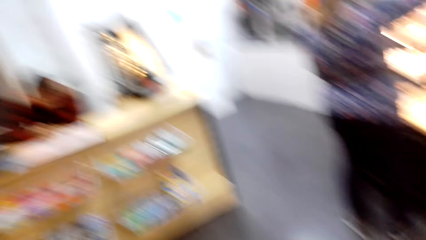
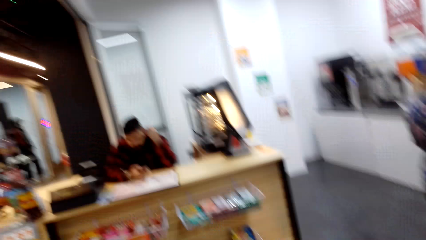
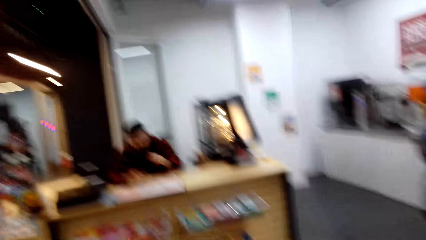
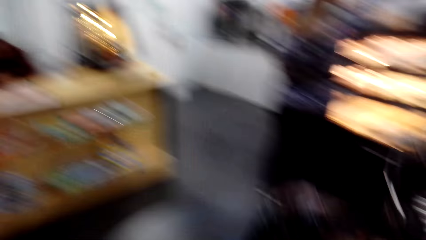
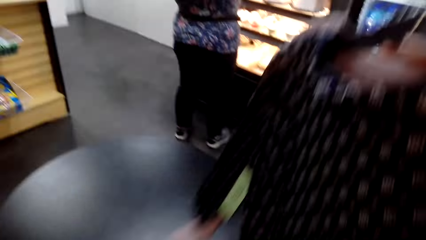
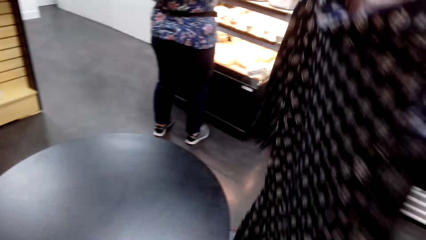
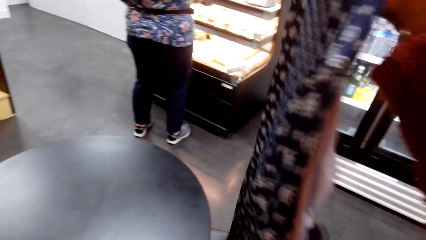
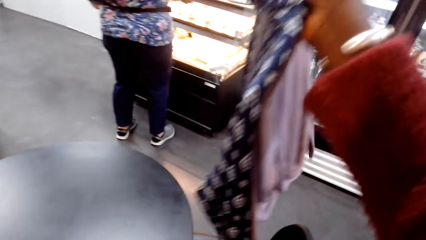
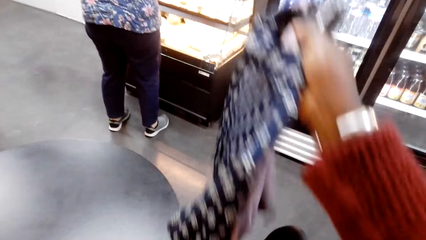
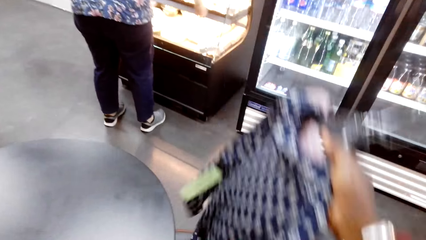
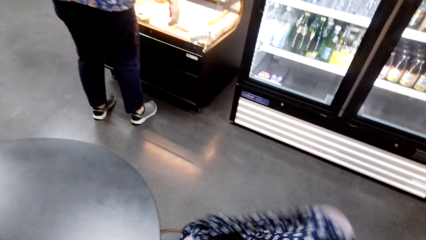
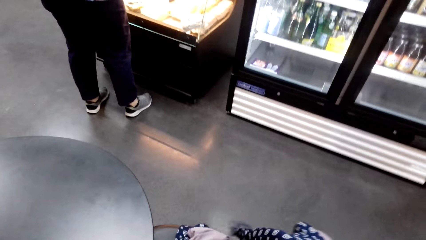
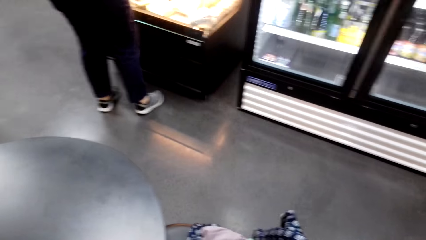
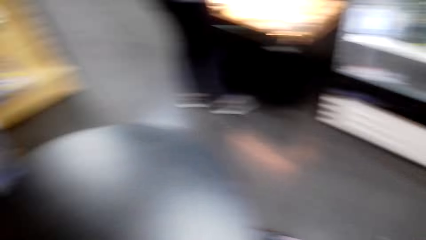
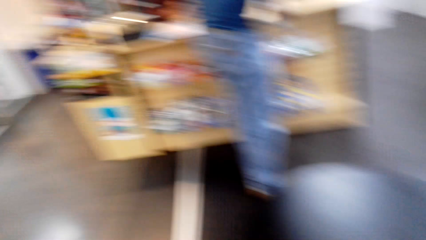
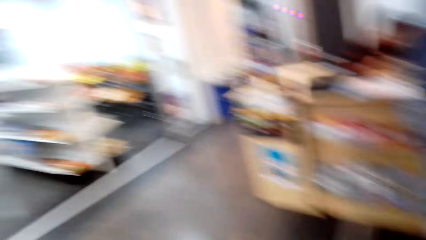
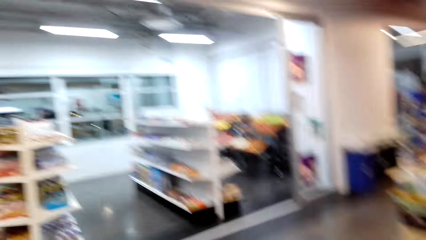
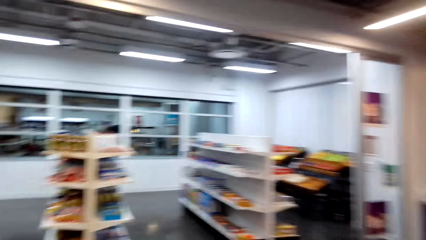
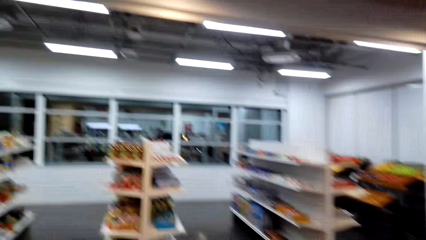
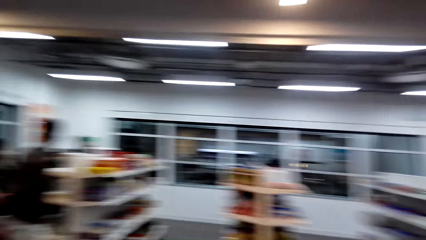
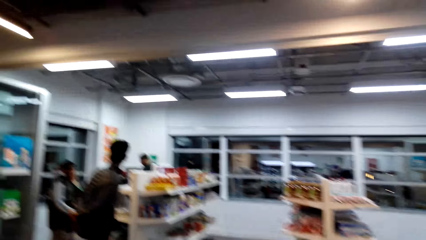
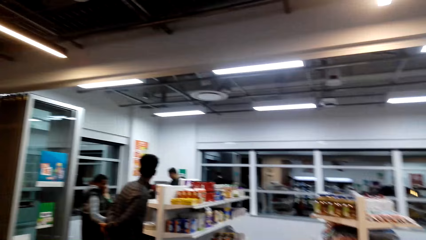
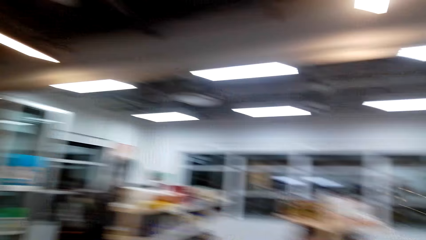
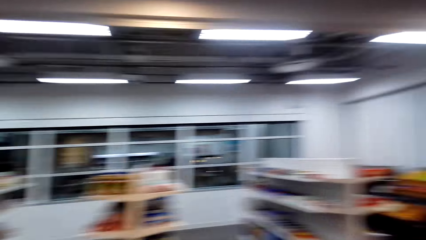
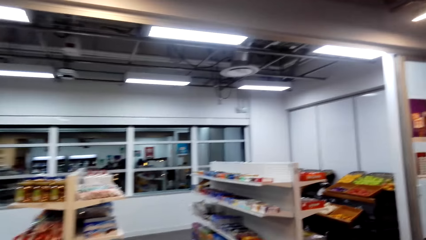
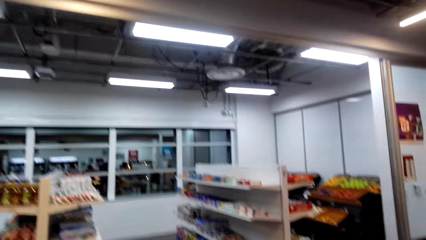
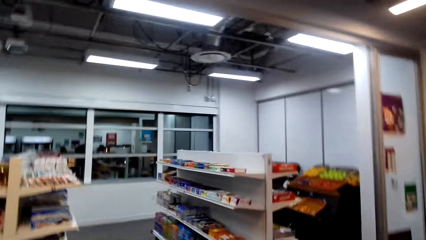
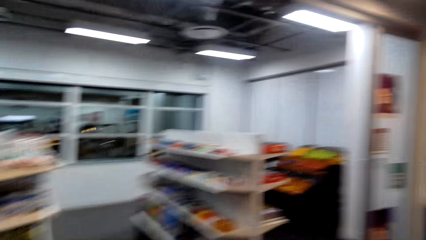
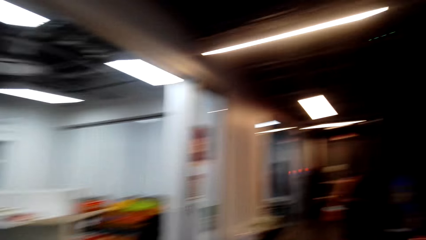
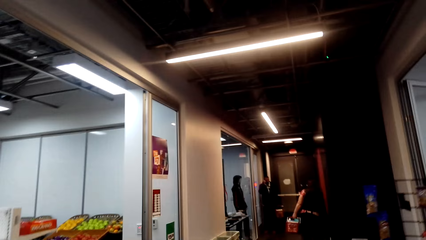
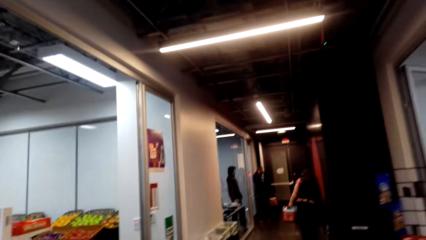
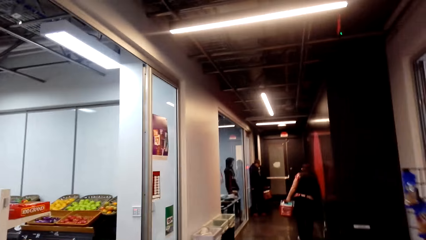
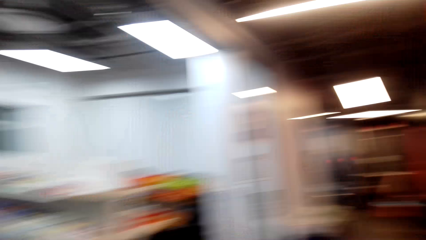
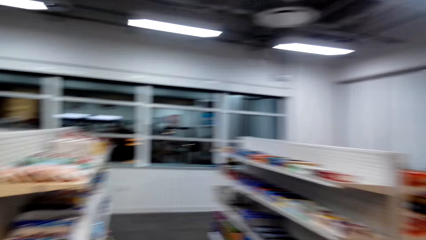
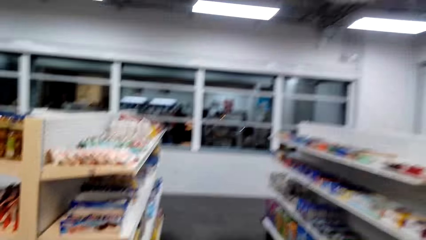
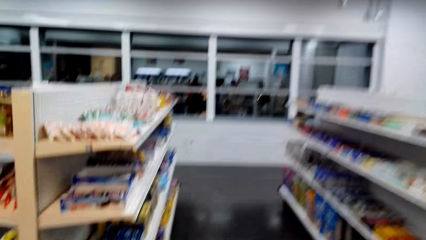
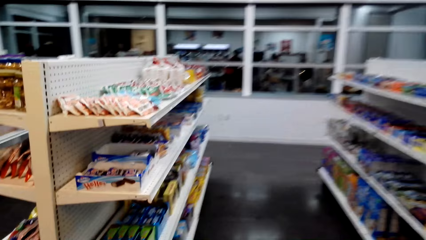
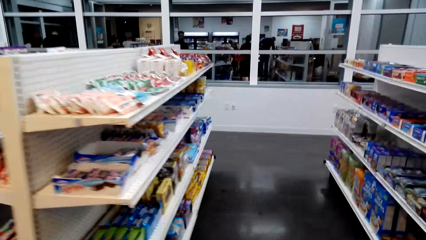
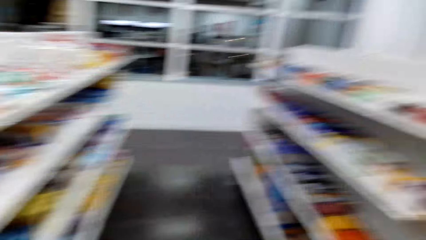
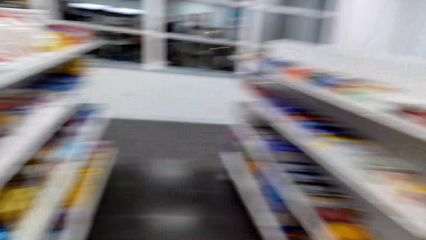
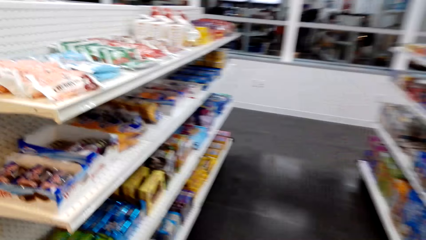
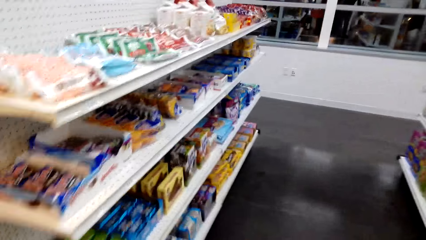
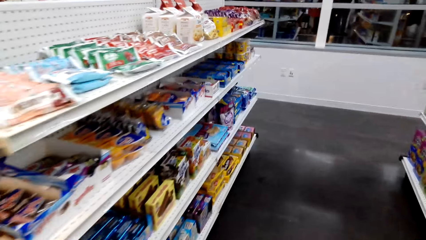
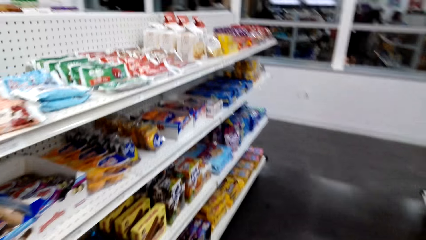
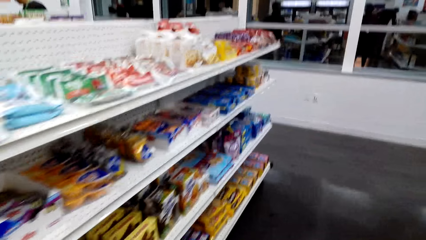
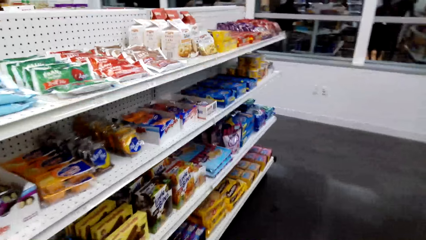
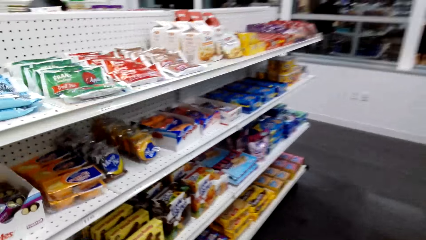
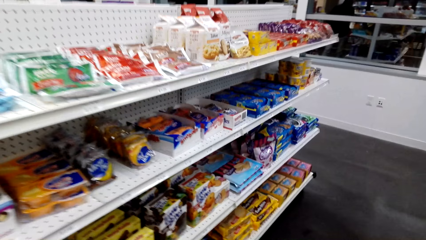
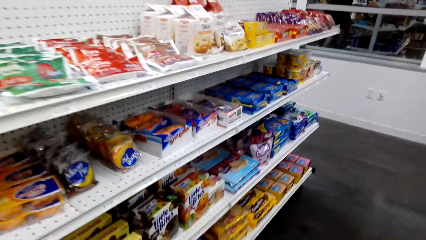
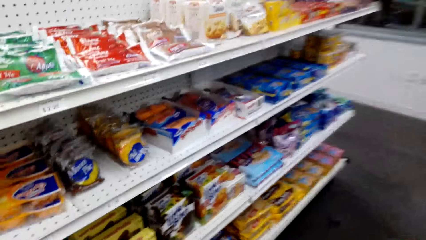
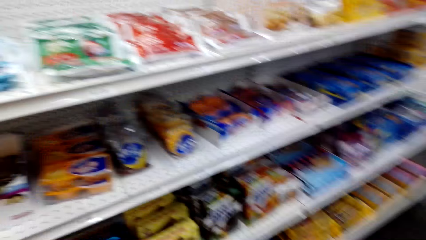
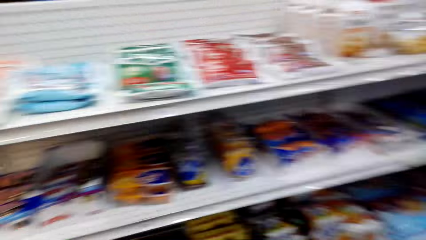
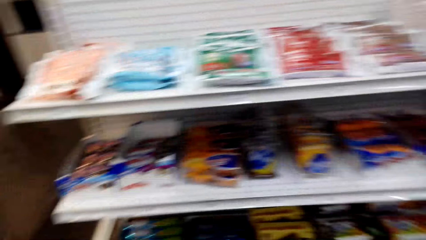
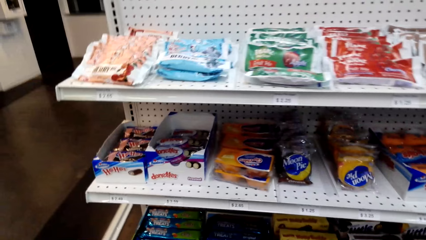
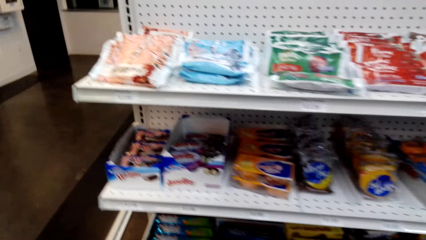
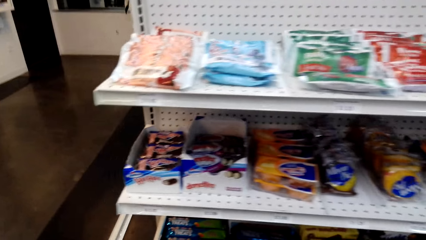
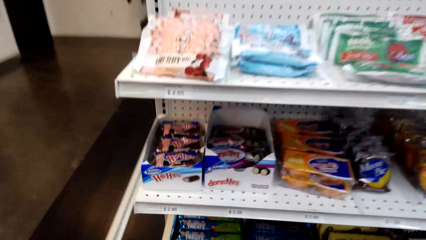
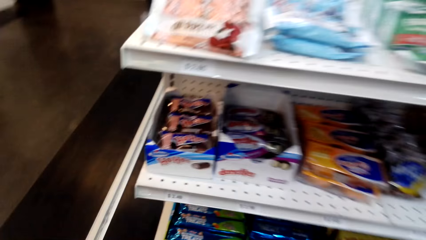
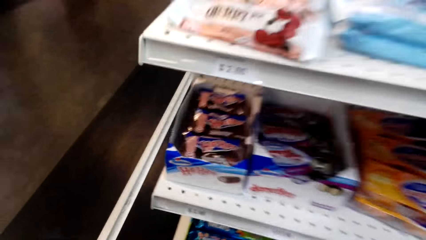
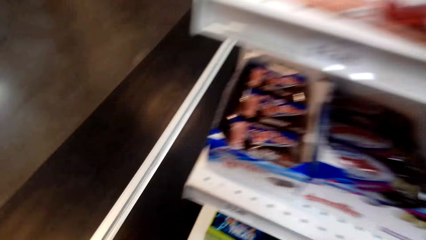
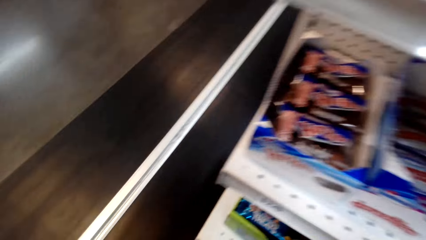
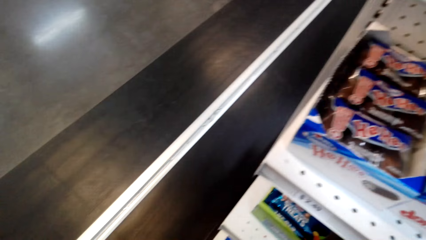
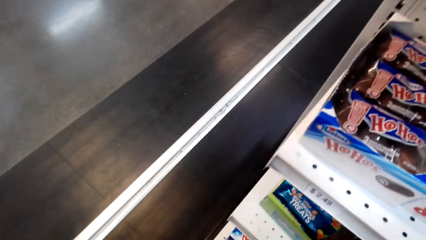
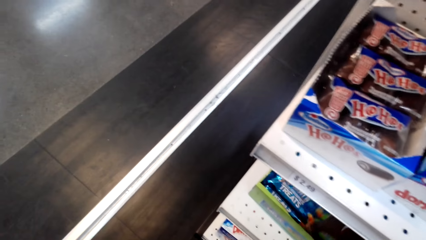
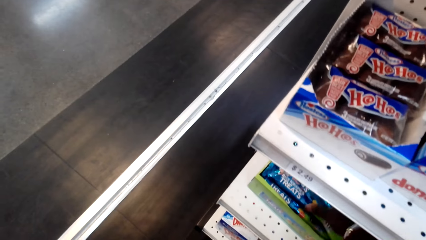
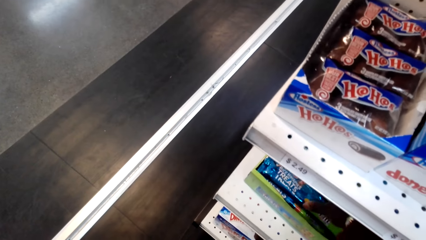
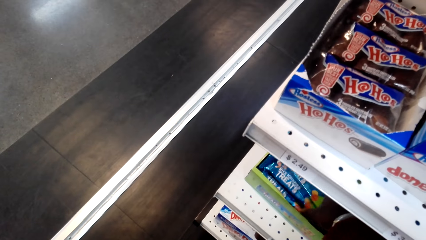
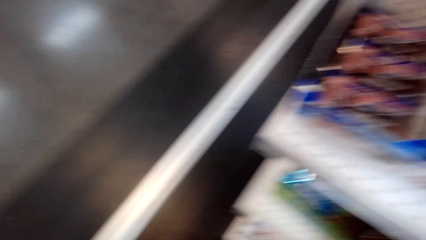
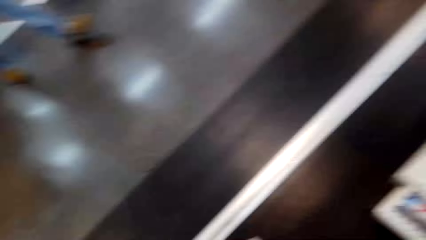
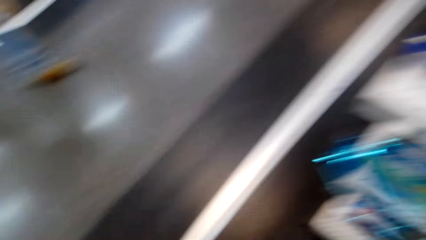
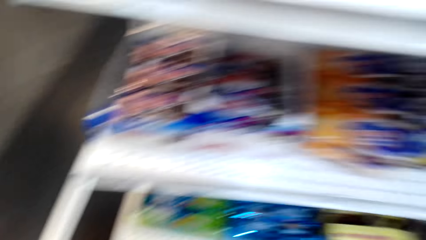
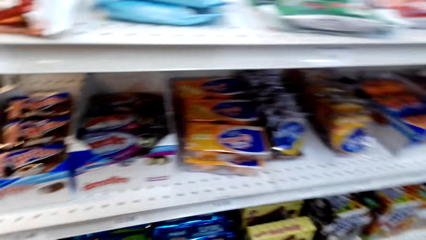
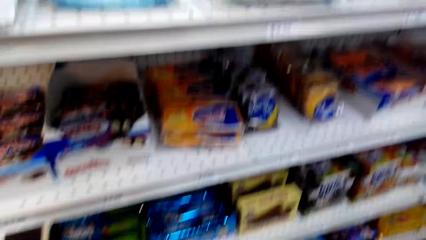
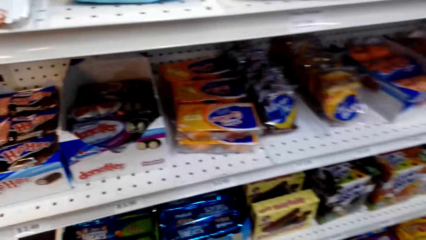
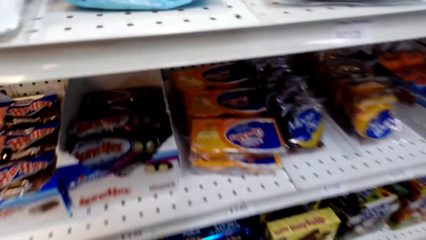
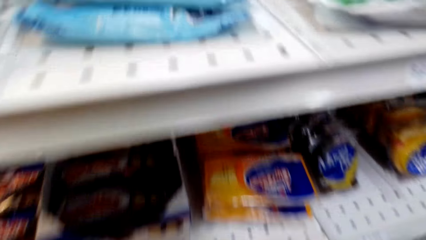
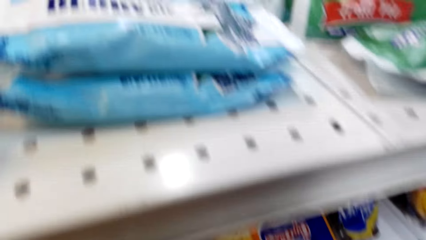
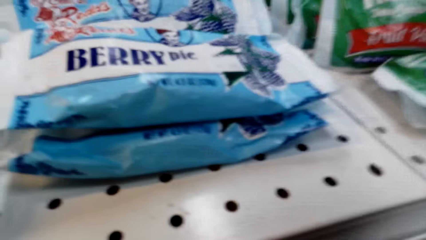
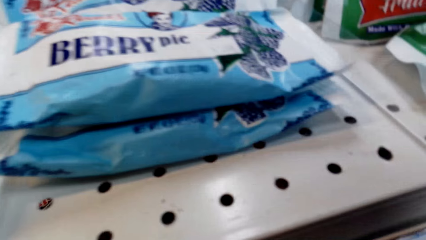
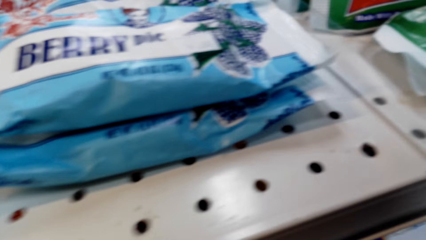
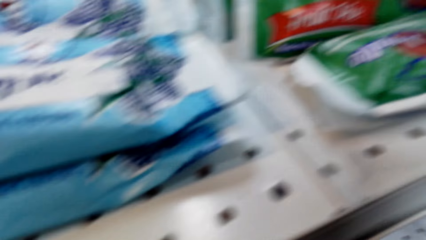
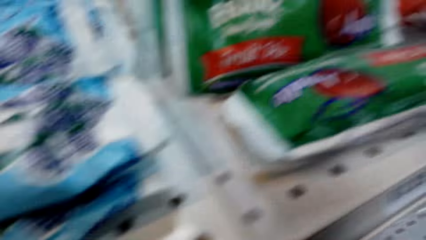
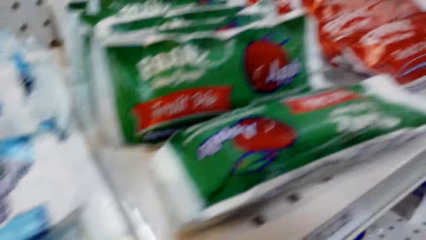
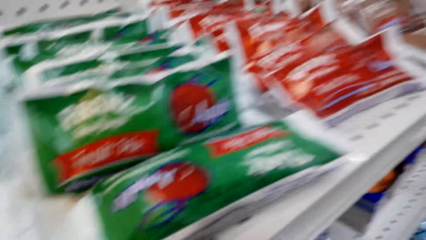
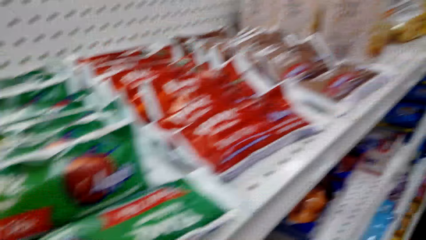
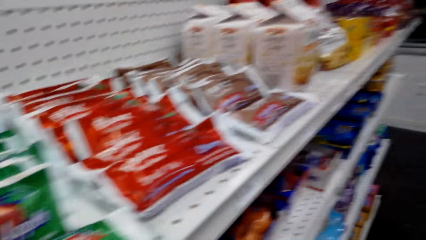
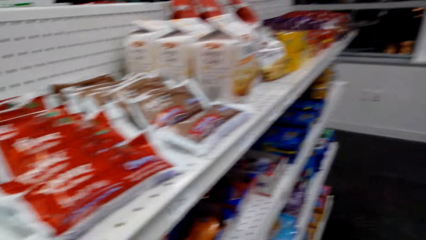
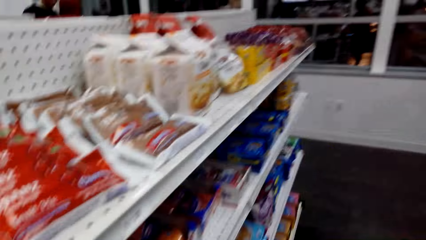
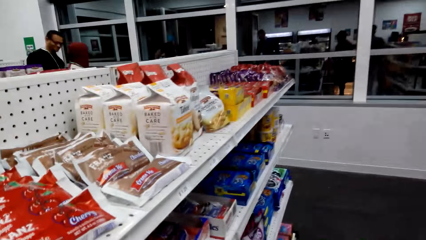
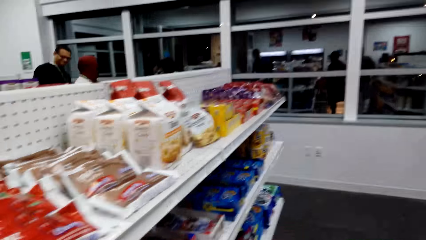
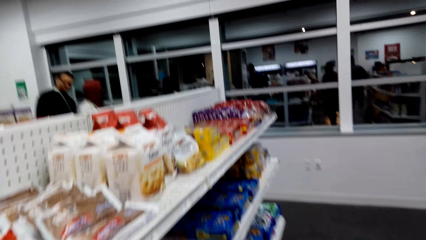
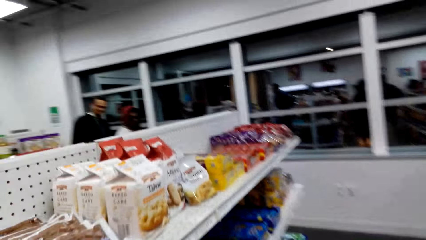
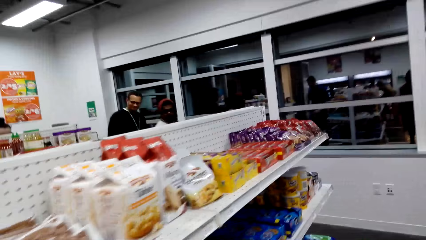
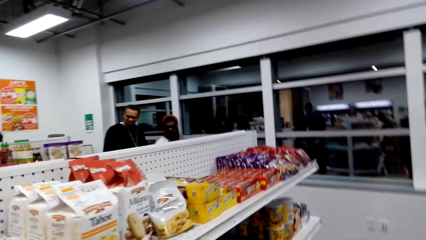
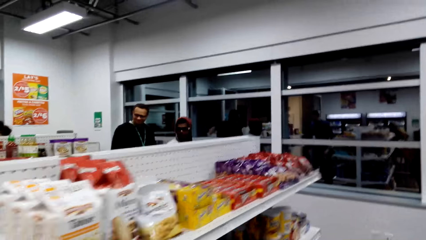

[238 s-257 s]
The camera wearer looks around. They lift a cloth, pull back the cloth, and walk around. They put the clothes on the chair. They take the treats from the shelf. They look at the shelf and walk around.
